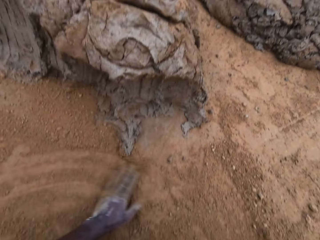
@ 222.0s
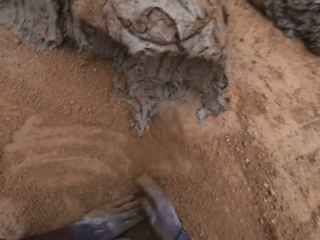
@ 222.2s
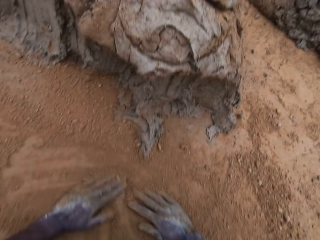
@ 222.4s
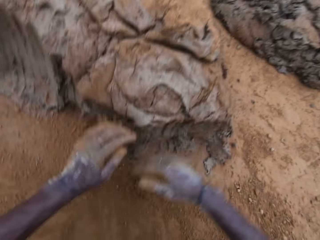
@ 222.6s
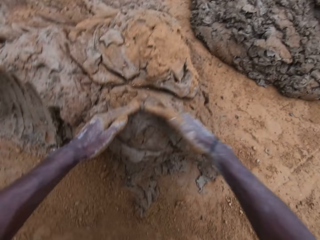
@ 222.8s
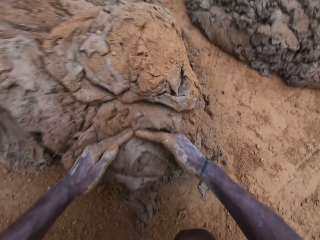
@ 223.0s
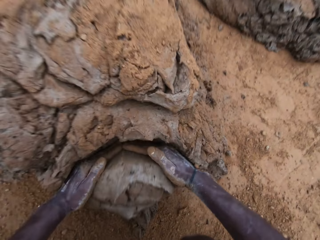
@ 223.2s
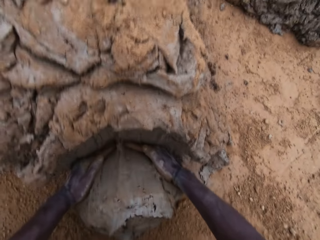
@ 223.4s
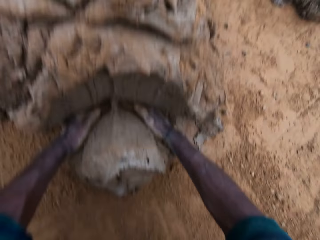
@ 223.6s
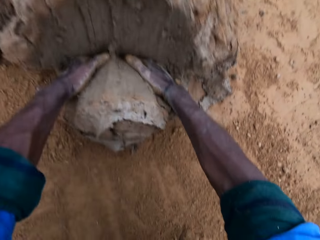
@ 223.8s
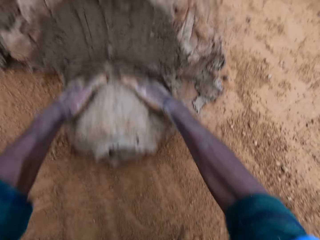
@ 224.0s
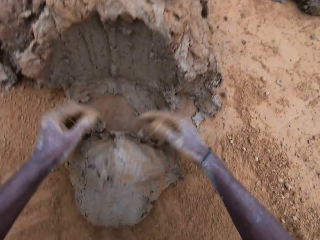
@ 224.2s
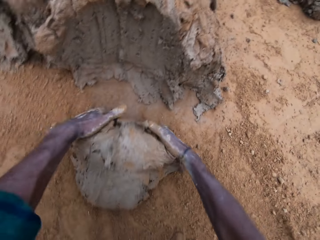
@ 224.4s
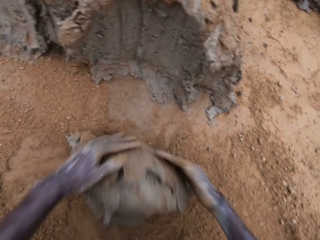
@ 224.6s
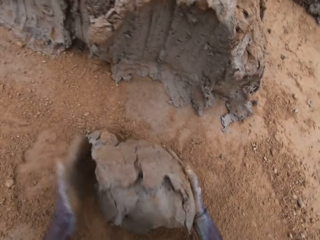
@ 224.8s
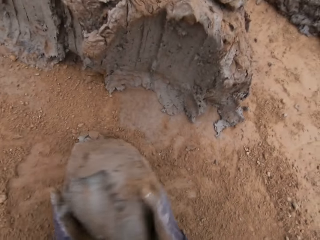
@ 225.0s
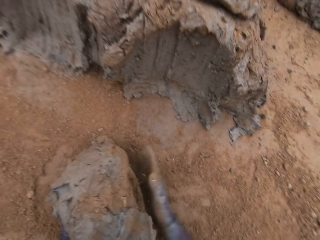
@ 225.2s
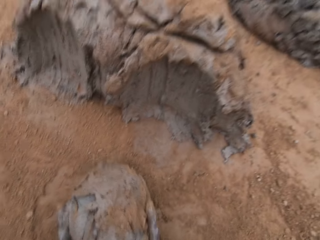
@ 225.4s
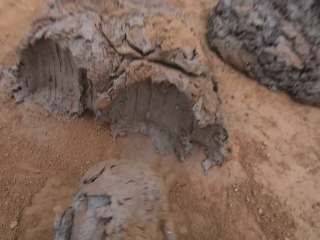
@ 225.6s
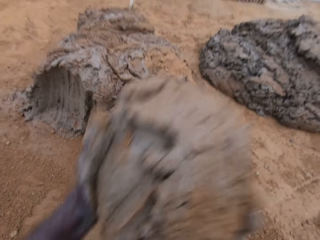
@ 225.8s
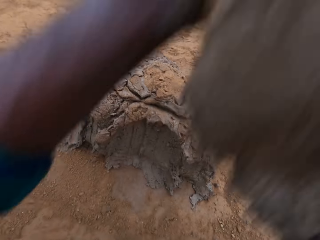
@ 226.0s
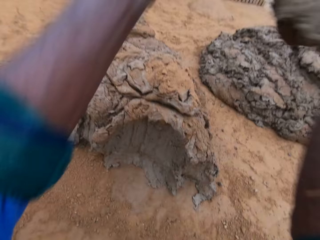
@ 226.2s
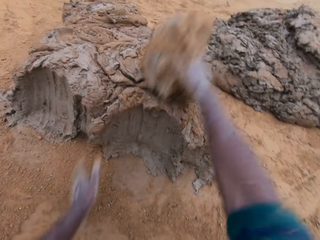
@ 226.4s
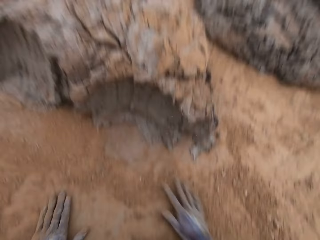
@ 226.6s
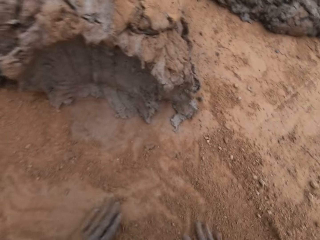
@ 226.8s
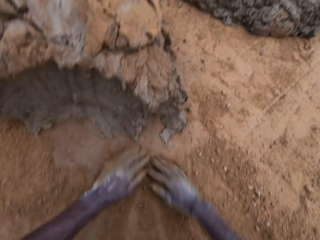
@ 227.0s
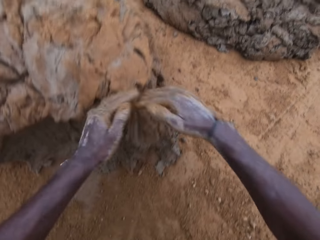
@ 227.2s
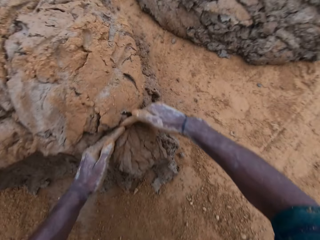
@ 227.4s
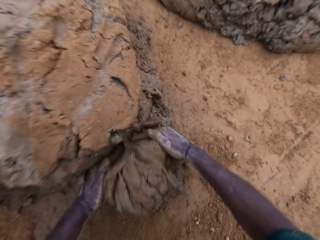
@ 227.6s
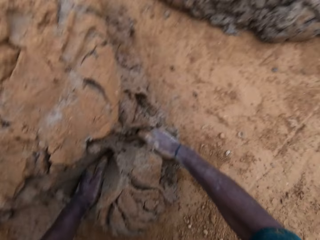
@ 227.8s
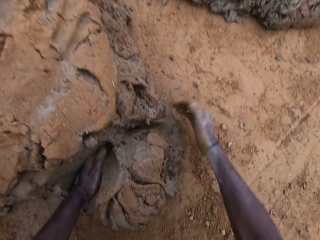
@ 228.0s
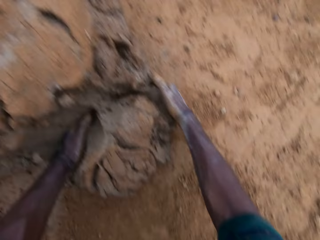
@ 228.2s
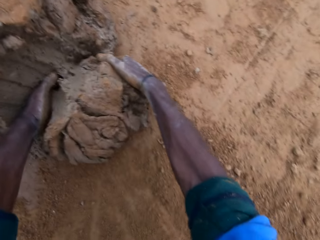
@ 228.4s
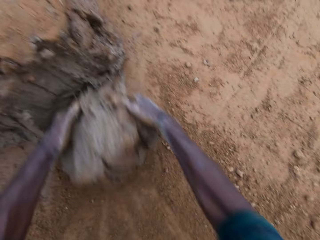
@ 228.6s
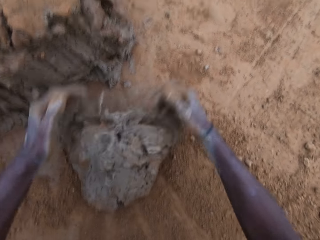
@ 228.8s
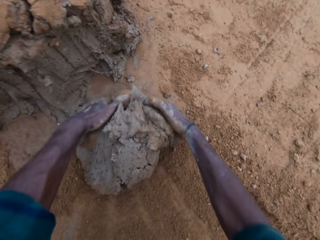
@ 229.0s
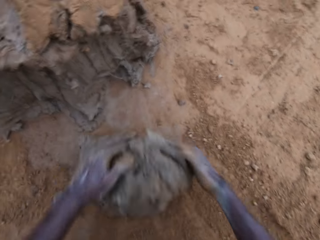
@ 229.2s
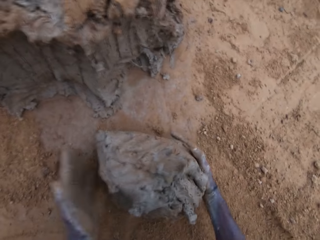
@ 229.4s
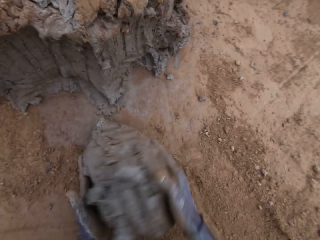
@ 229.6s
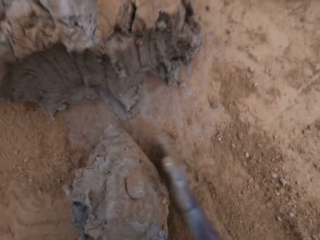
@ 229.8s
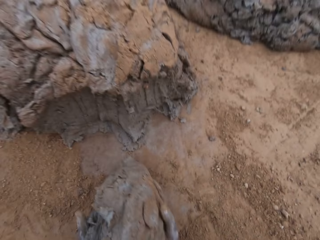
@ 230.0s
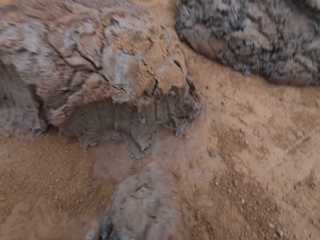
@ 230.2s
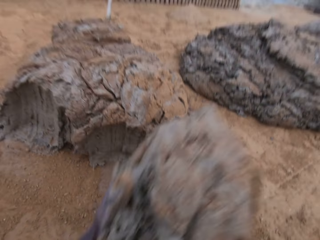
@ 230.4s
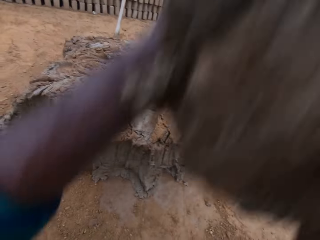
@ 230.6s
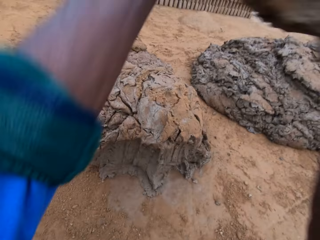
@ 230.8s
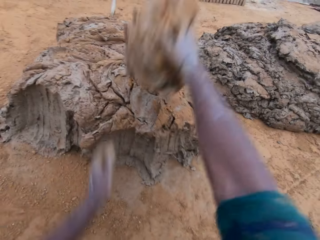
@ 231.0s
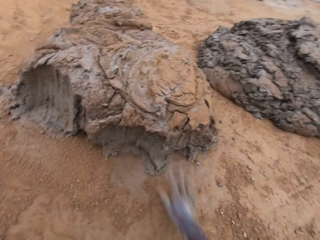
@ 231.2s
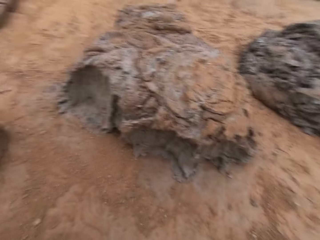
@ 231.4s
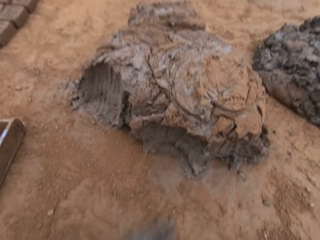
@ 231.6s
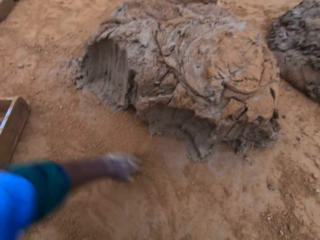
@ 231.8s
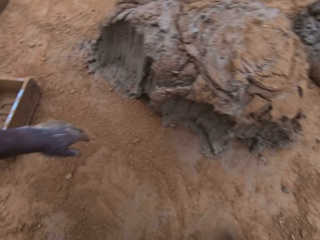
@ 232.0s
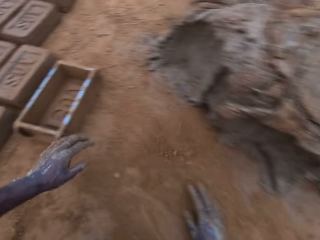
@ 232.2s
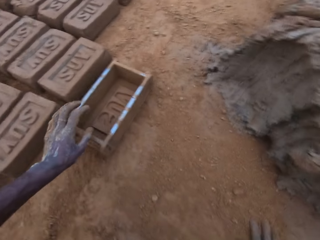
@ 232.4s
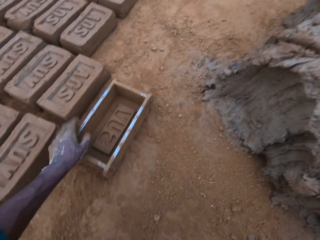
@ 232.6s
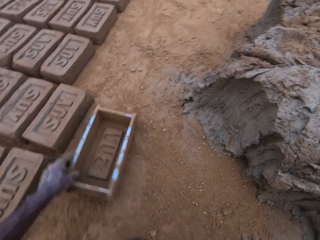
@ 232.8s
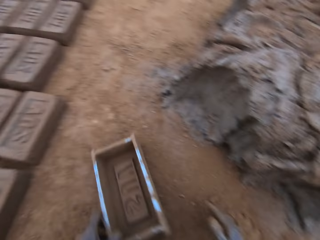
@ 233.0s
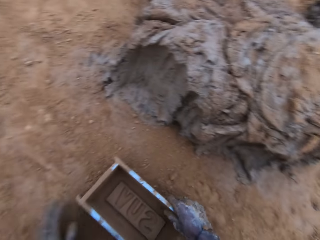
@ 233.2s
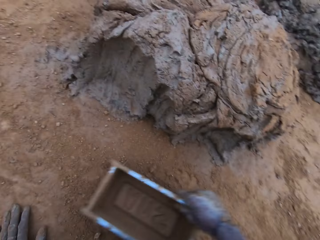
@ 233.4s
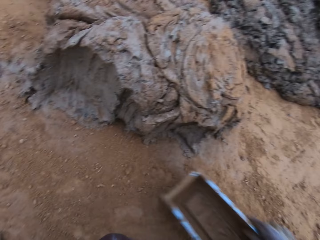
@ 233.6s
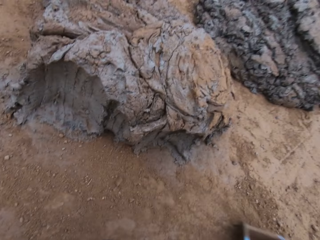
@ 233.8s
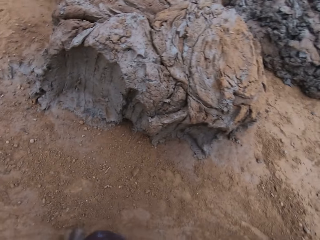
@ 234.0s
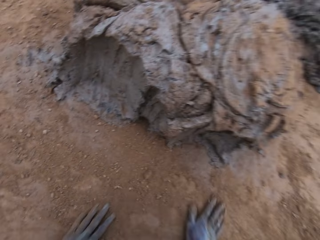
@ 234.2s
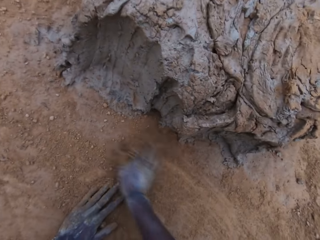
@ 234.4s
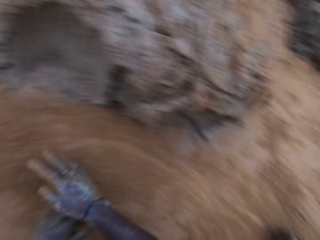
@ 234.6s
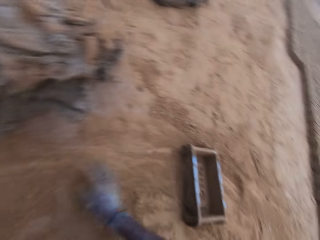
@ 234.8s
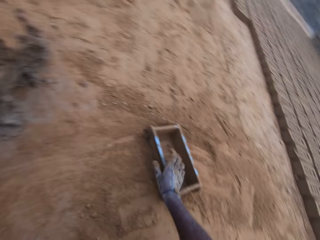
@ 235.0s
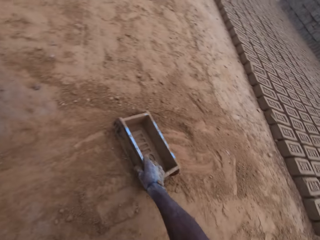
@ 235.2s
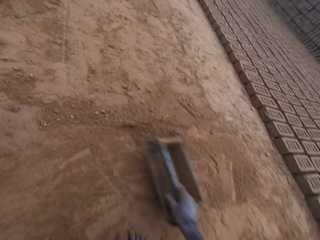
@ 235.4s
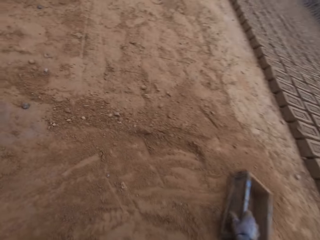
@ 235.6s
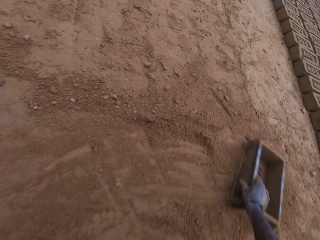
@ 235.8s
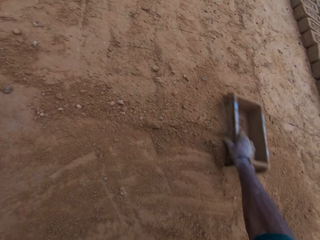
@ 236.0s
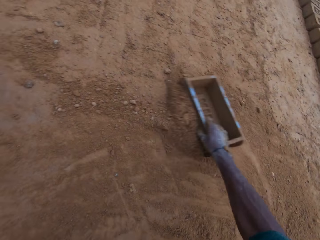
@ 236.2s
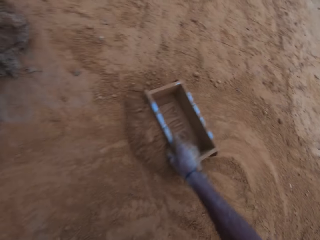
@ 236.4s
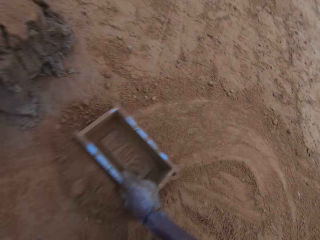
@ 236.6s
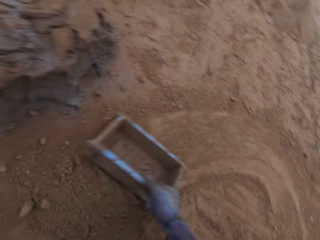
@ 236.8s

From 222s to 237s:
The camera wearer moves soil on the ground with his hands. He fetches clay from the ground with his hands. He cuts some mortar from the big lump. He picks clay from the ground. He wraps the mortar with sand together. He drops the mortar back on the lump. He throws clay on the clay on the ground. He moves soil on the ground with his hands. He fetches clay from the ground with his hands. He cuts some mortar from the big lump. He wraps the mortar with sand together. He picks clay from the ground. He drops the mortar back on the lump. He throws clay on the clay on the ground. He moves soil on the ground with his hand. He moves the brick mold on the ground. He moves soil on the ground with his hands. He moves soil on the ground with the brick mold.

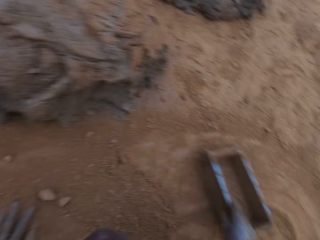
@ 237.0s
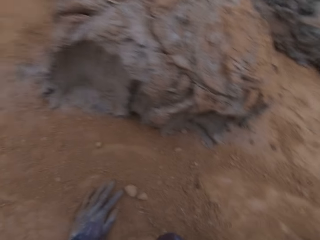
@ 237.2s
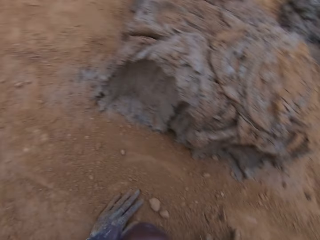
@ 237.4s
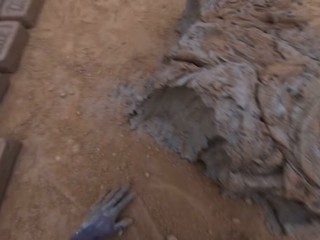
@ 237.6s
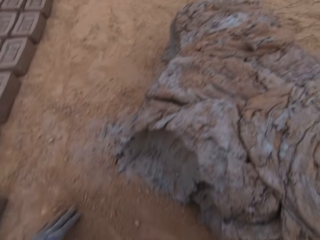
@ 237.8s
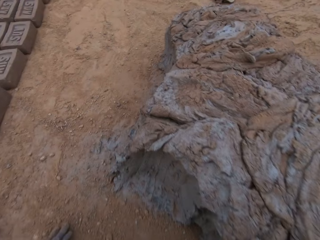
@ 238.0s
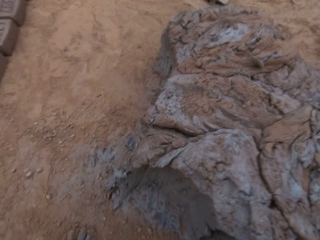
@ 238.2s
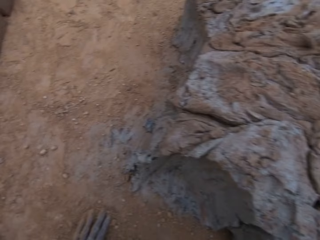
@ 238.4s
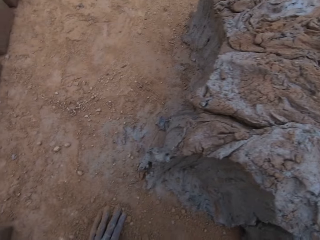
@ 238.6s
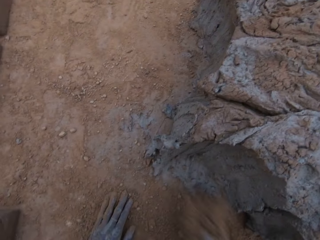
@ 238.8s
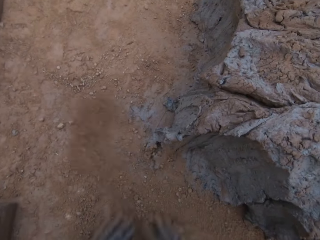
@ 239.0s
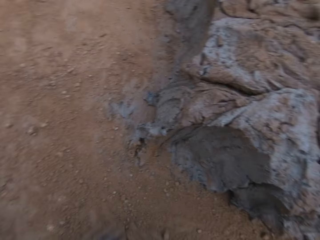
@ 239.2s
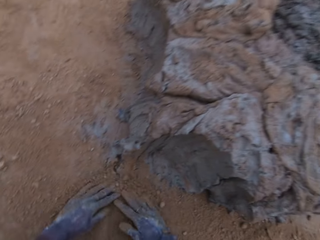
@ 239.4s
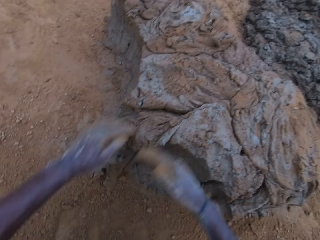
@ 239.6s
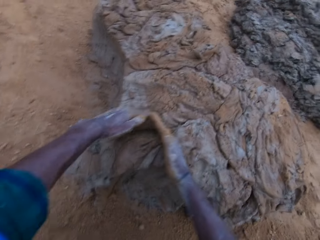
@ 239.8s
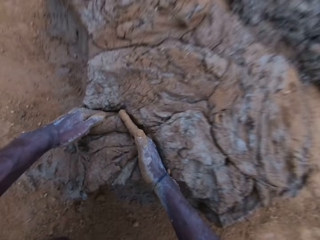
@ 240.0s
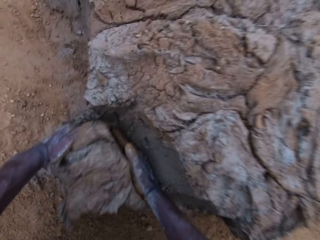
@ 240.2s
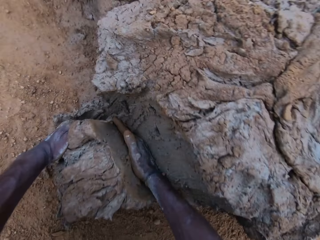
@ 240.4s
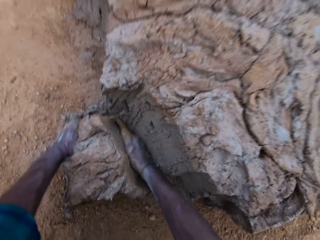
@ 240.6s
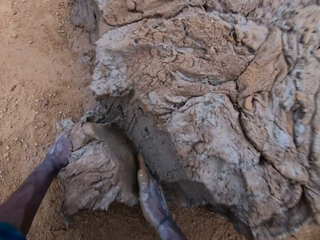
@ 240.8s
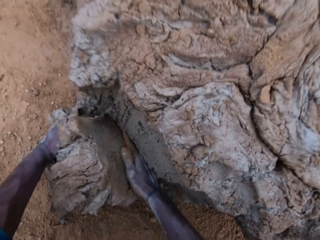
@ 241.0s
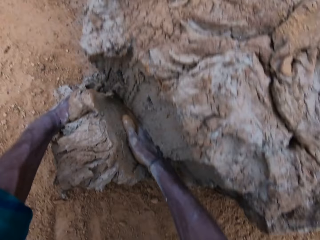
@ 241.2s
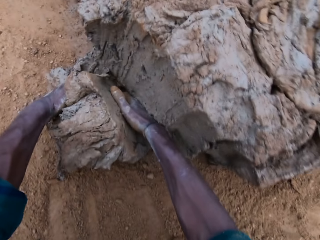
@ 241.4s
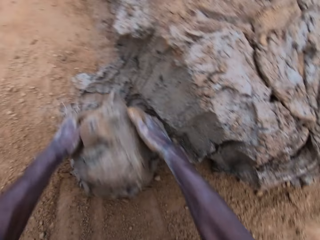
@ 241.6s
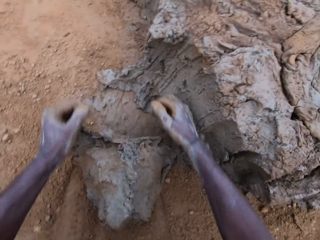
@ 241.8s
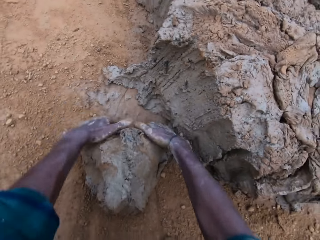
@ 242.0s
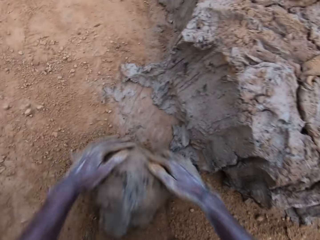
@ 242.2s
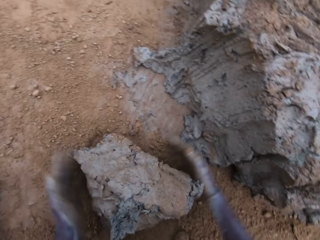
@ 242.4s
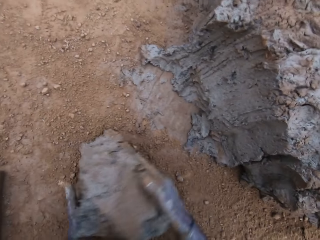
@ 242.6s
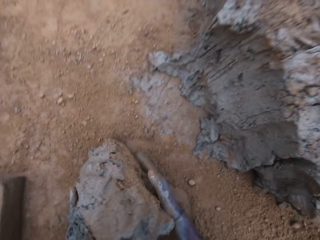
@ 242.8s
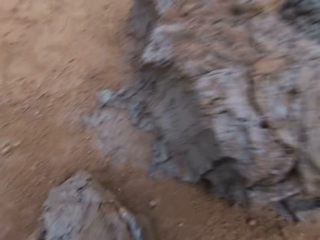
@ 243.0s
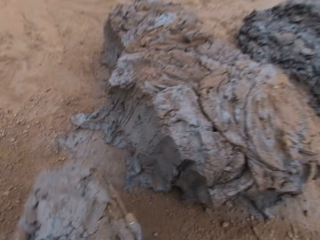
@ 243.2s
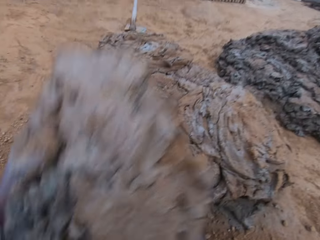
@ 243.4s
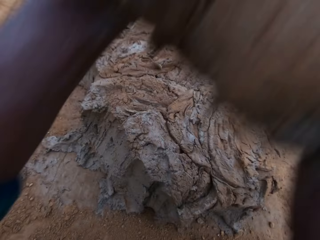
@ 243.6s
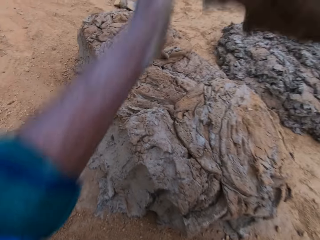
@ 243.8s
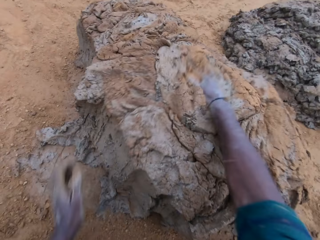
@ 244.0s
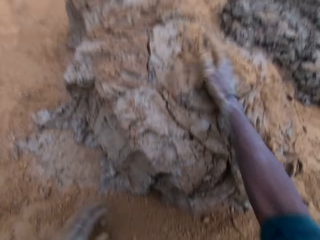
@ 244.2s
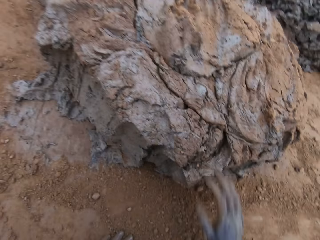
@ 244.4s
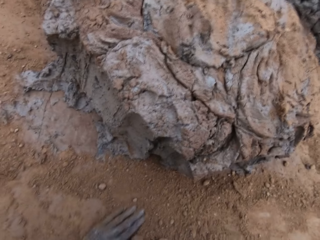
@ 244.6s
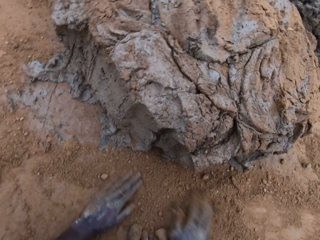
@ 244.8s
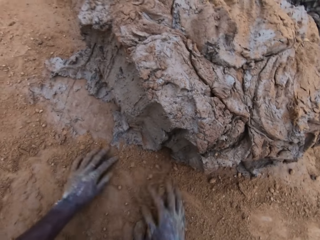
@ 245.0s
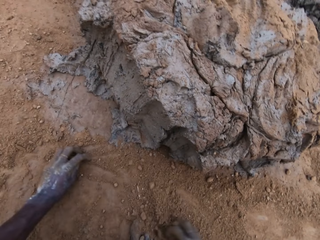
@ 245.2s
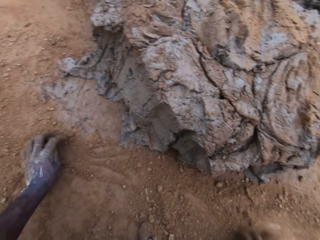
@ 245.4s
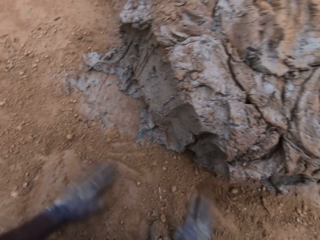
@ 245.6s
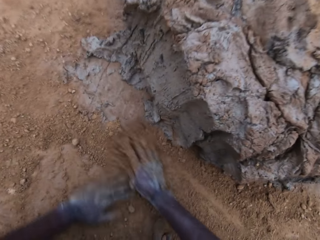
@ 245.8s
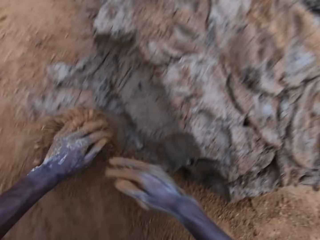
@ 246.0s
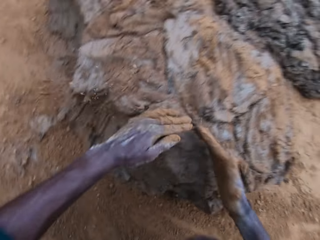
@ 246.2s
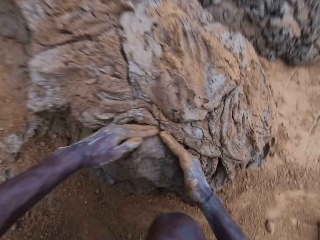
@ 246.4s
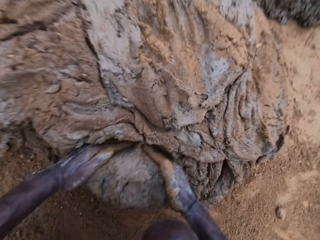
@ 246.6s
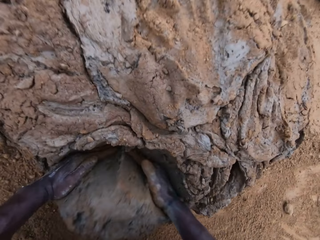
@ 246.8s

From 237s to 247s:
The camera wearer moves soil on the ground with his hand. He smears soil on the ground. He fetches clay from the ground with his hands. He cuts some mortar from the big lump. He wraps the mortar with sand together. He picks clay from the ground. He drops the mortar back on the lump. He throws clay on the clay on the ground. He moves soil on the ground with his hands. He fetches clay from the ground with his hands.
